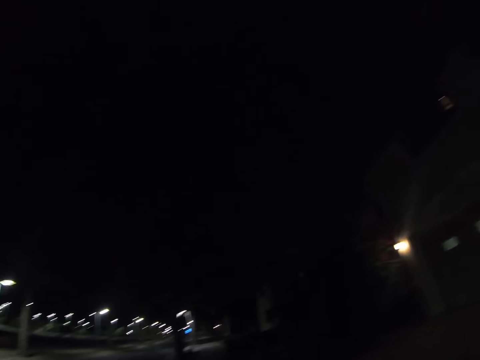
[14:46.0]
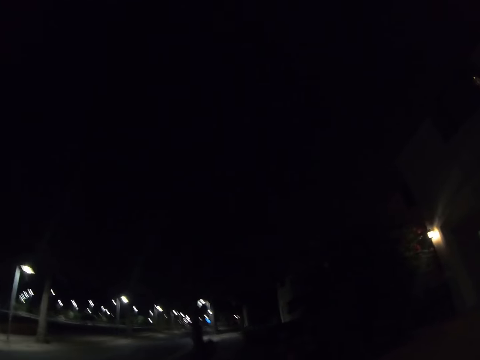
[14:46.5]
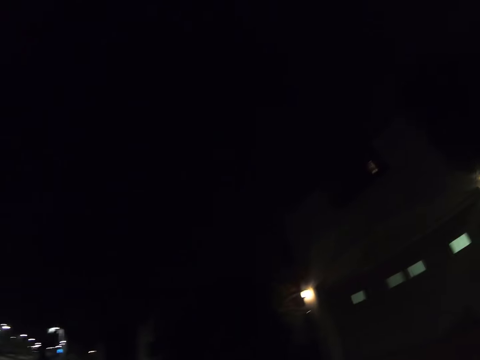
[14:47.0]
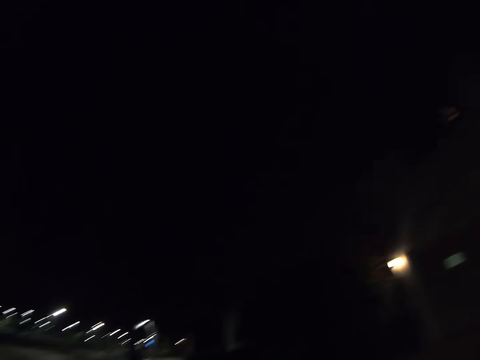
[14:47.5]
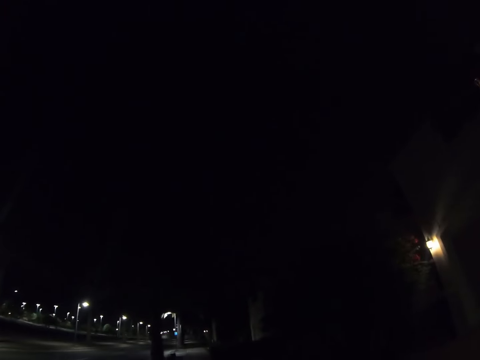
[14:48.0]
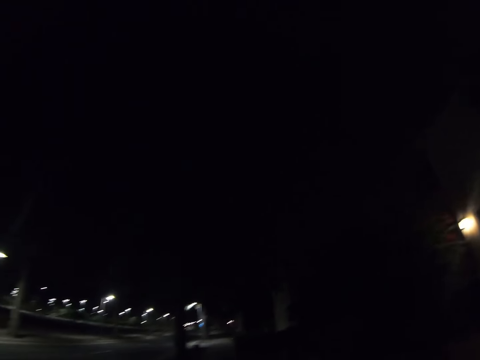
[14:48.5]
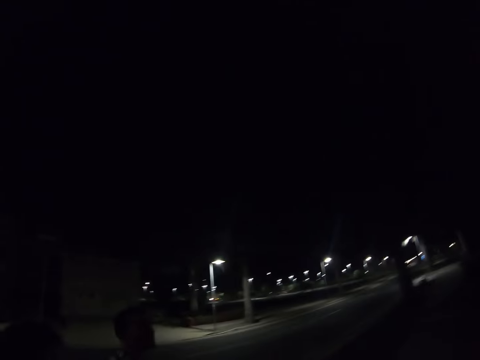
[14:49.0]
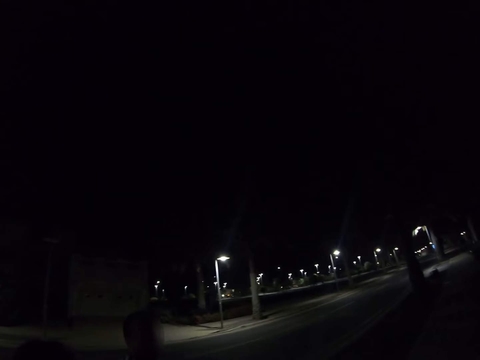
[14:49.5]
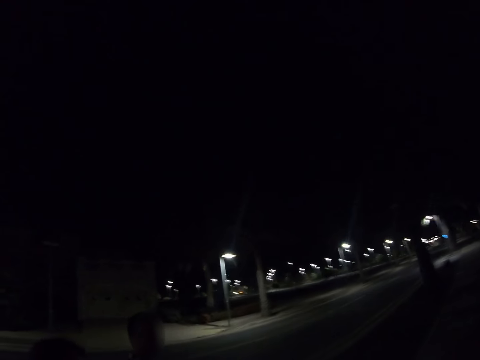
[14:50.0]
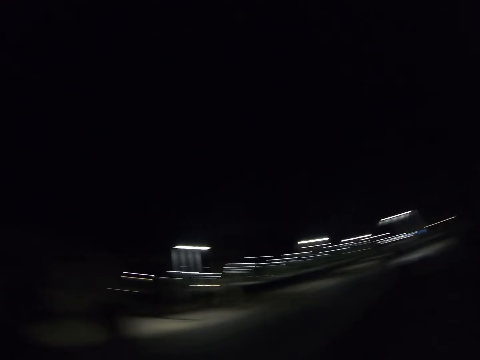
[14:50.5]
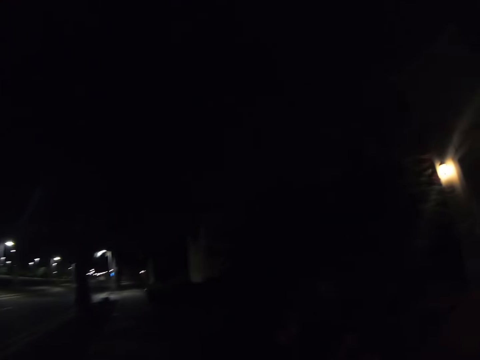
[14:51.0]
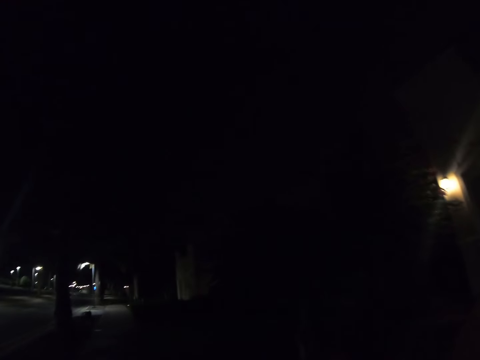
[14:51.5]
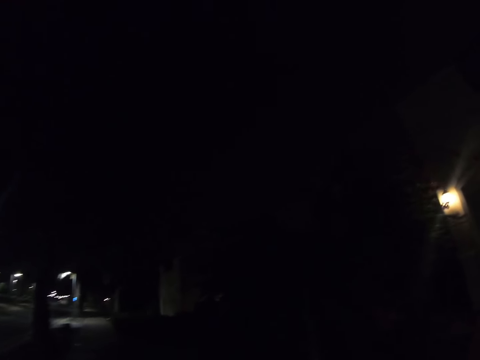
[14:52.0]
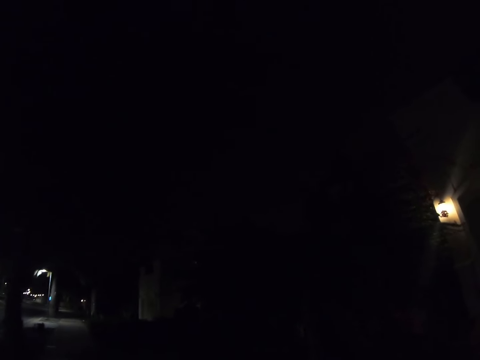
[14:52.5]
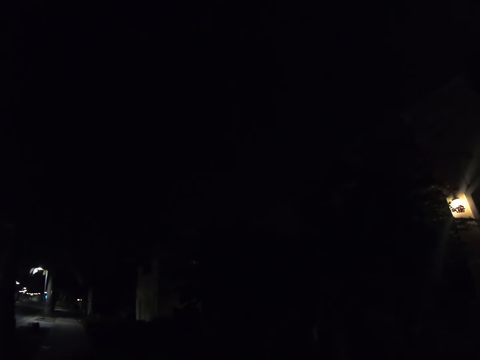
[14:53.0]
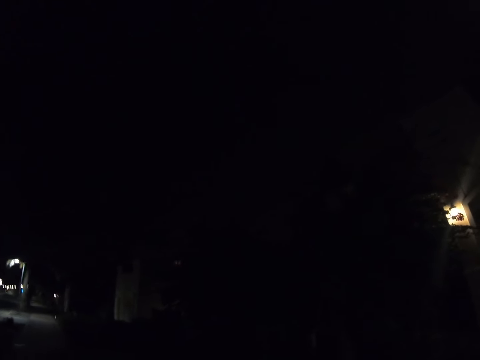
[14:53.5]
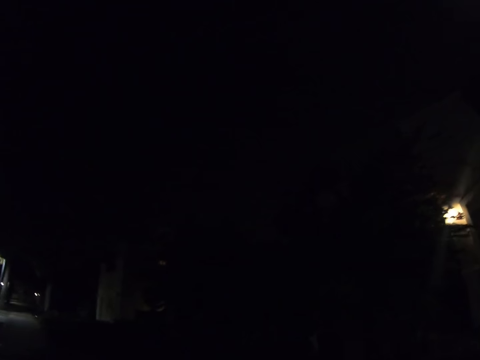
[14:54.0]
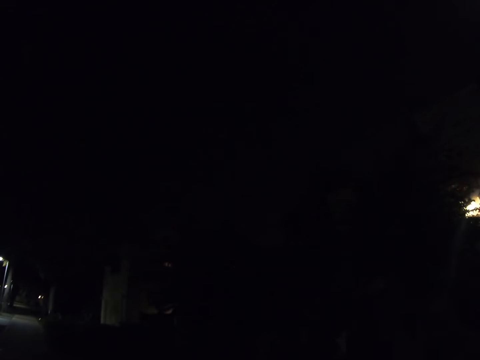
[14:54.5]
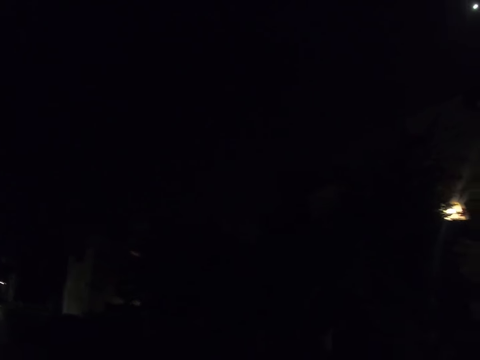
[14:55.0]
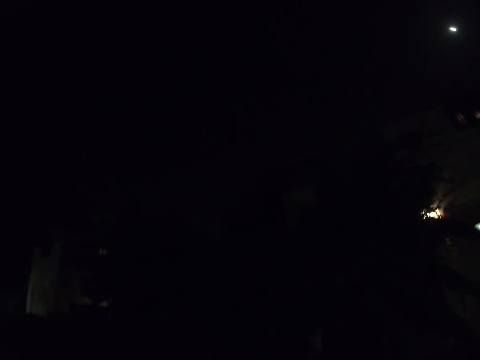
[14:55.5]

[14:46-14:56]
A woman walks on the road. A man walks on the road. The camera wearer walks on the road.

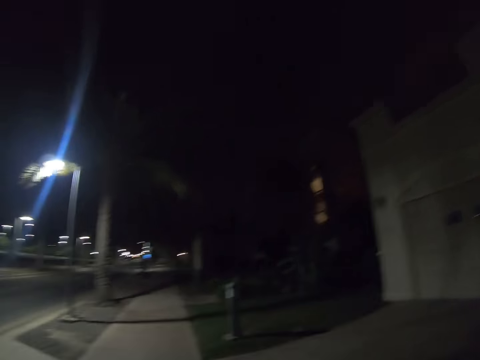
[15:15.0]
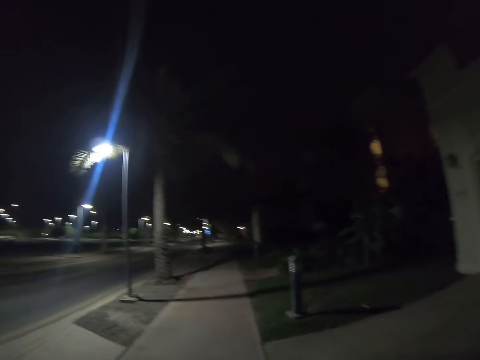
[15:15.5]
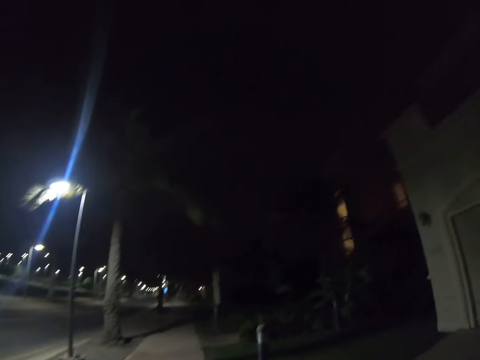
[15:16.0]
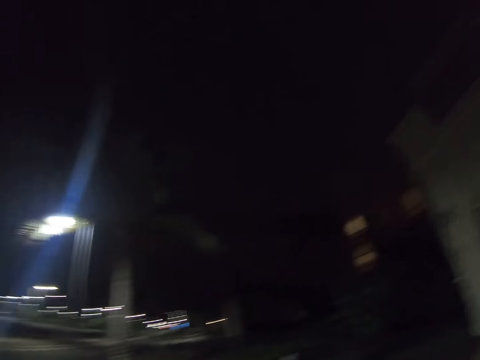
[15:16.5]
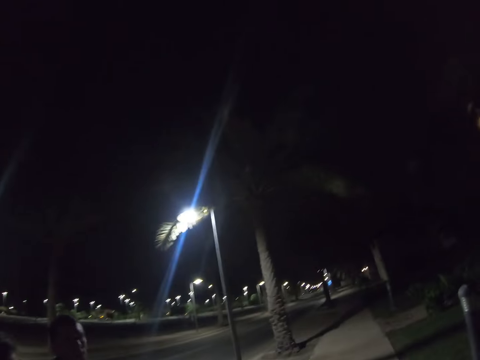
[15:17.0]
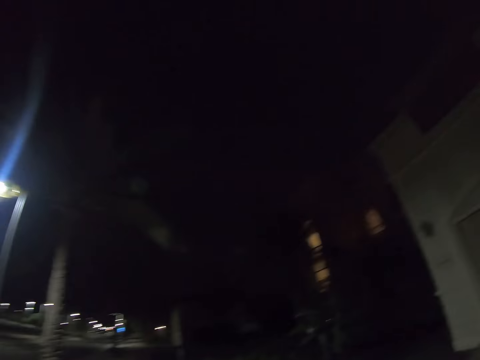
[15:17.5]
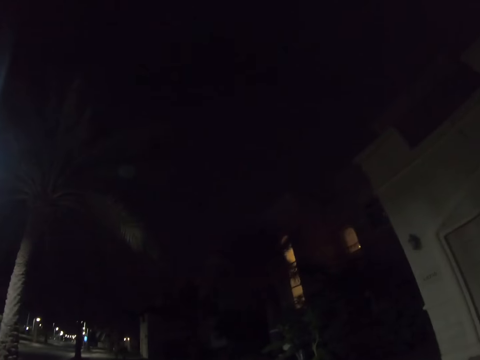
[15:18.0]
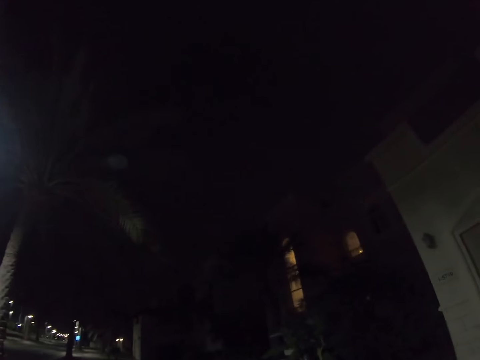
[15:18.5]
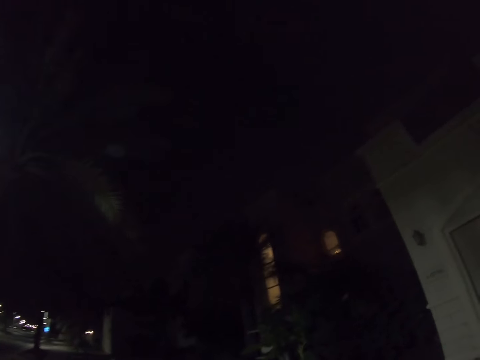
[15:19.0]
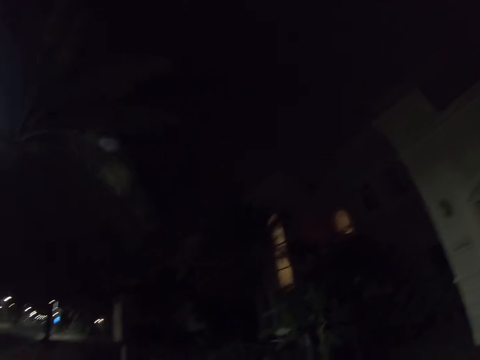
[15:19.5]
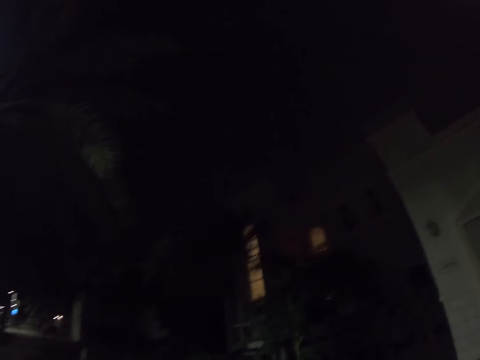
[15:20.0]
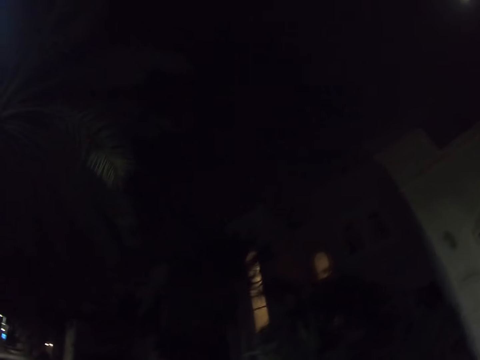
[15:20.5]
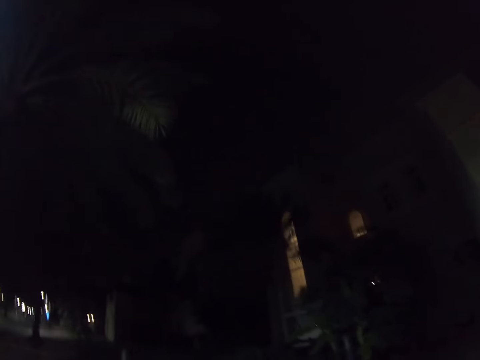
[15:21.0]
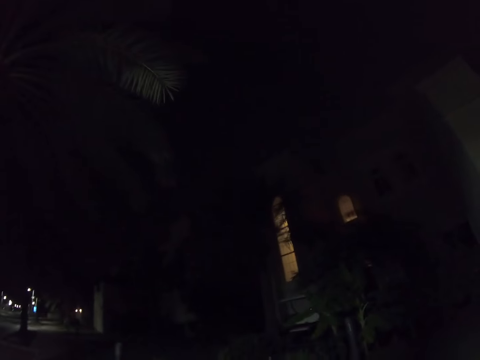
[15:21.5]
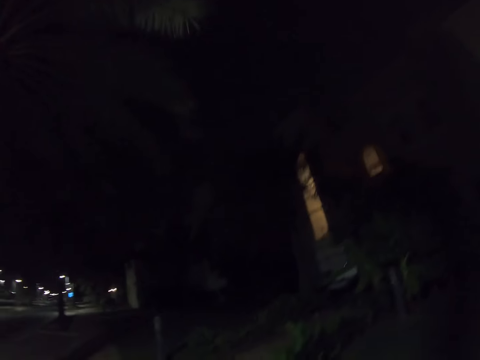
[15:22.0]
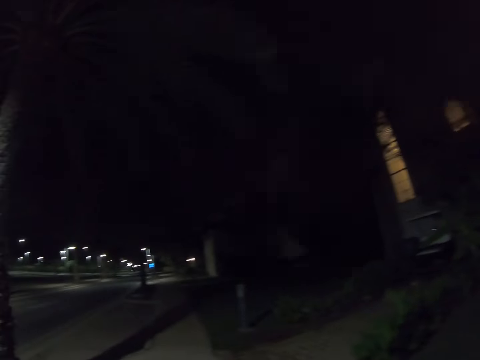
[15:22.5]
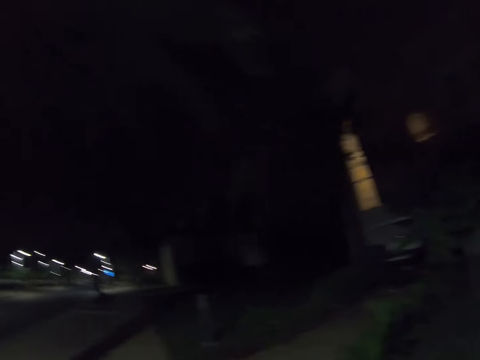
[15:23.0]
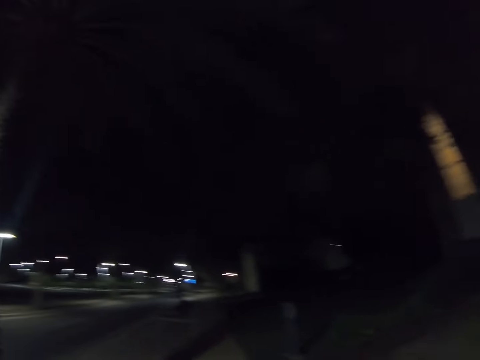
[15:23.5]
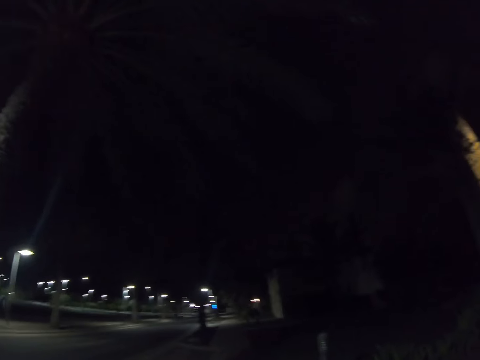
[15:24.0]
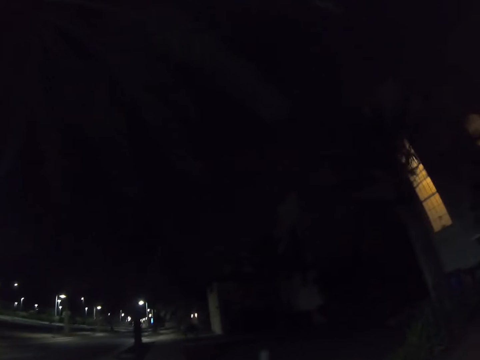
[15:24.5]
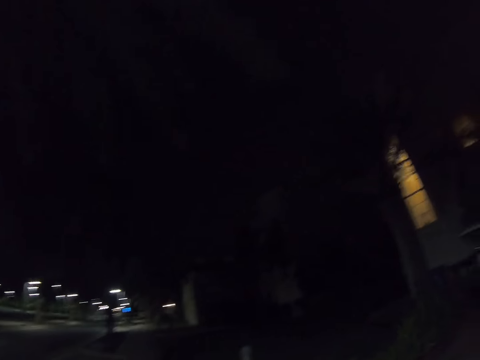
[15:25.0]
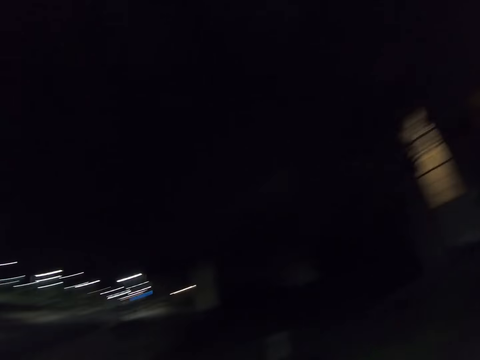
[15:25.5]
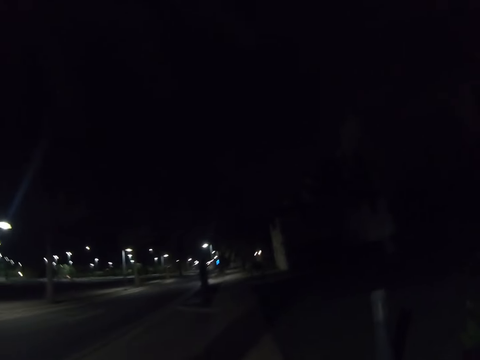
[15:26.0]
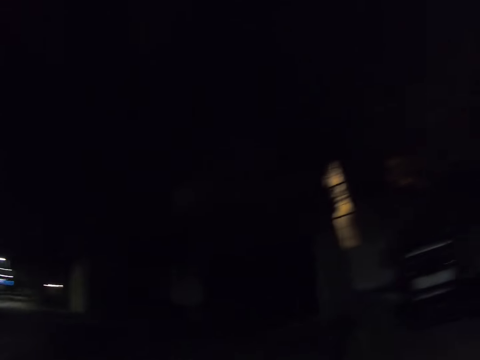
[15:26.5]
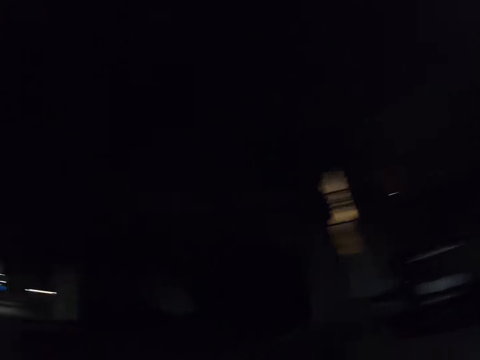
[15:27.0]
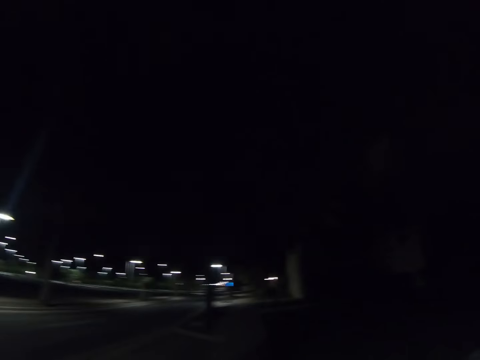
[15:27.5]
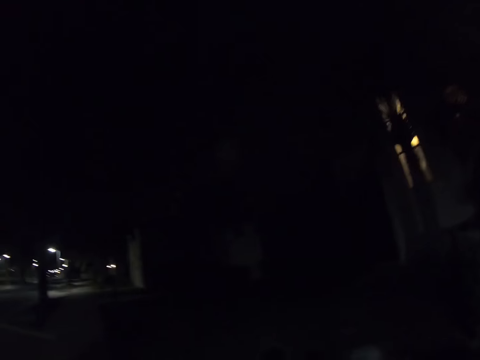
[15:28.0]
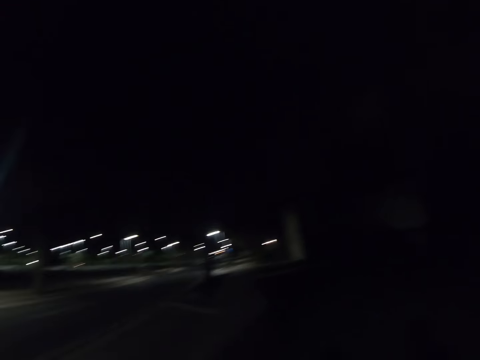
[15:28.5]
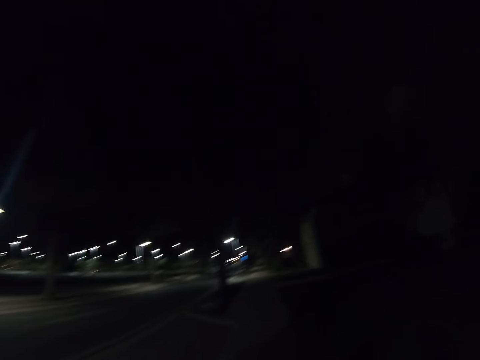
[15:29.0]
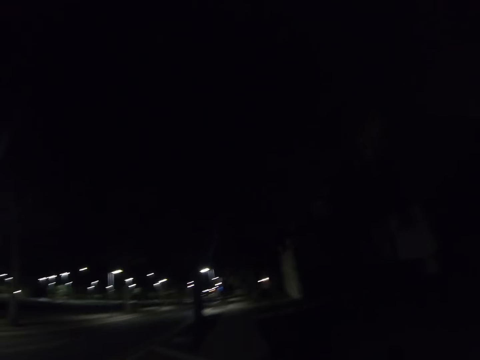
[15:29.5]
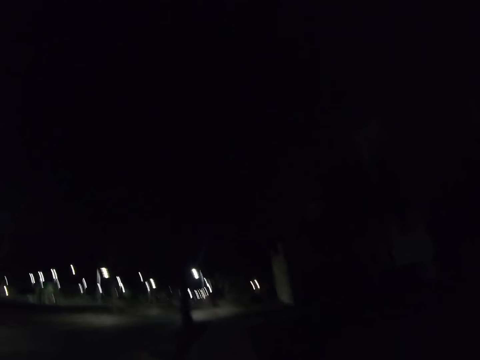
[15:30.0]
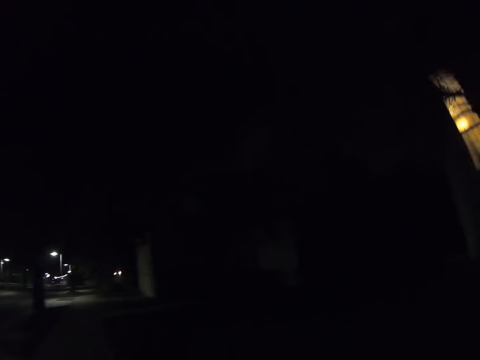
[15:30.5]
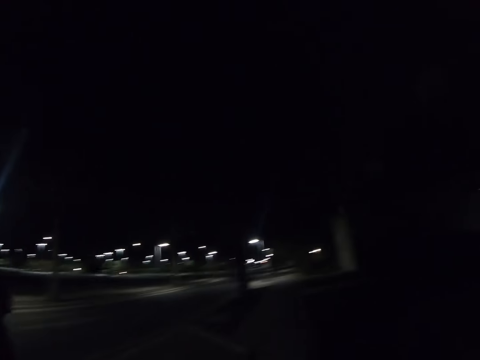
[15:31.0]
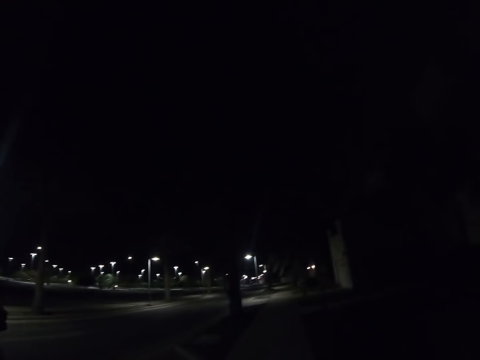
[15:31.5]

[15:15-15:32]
A man walks on the road. A woman walks on the road. The camera wearer walks on the road.
